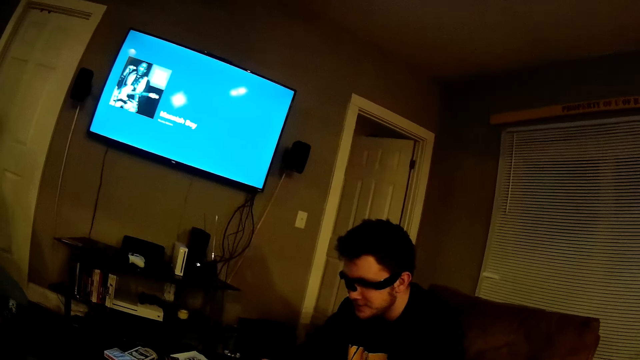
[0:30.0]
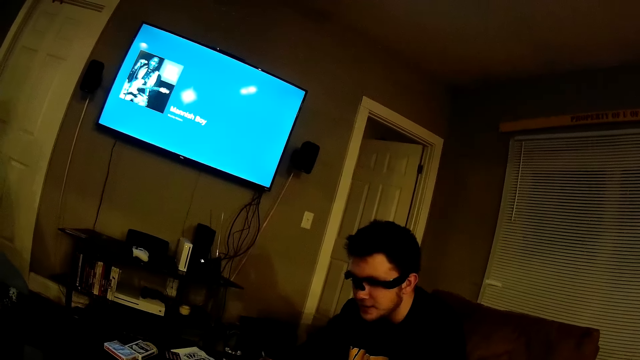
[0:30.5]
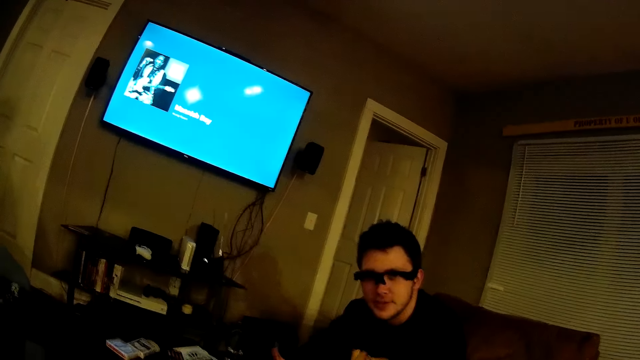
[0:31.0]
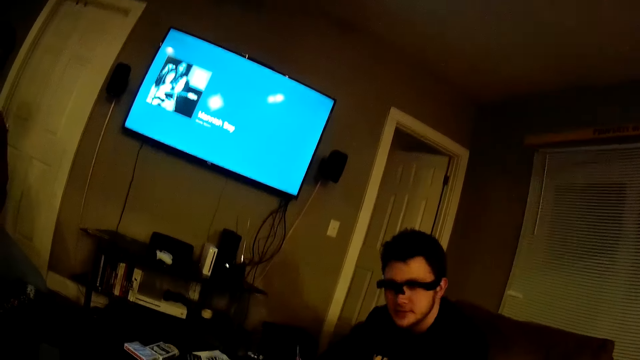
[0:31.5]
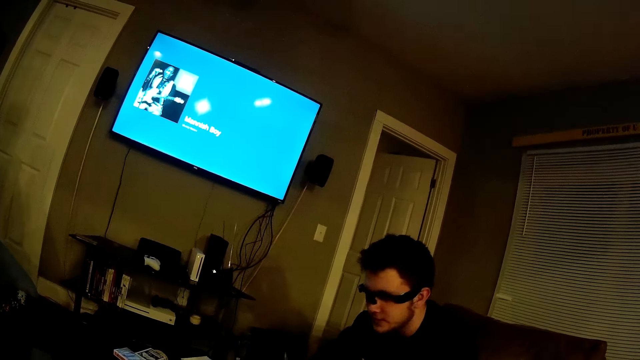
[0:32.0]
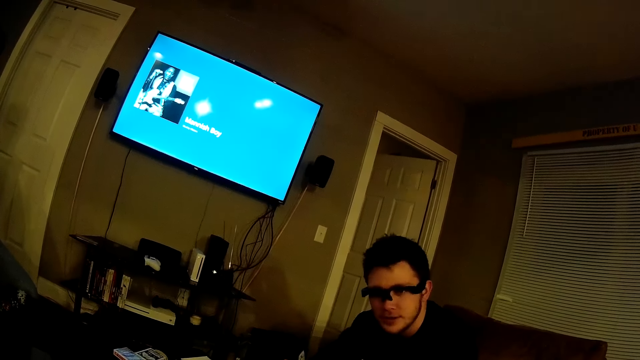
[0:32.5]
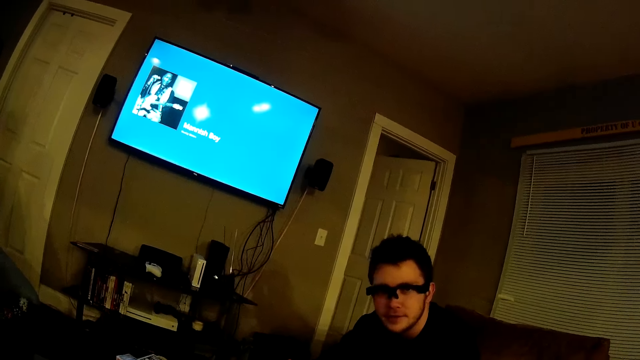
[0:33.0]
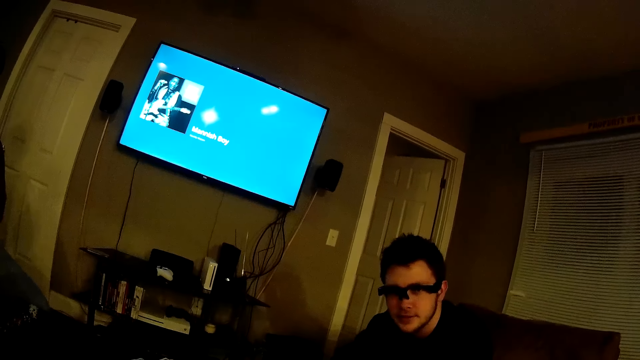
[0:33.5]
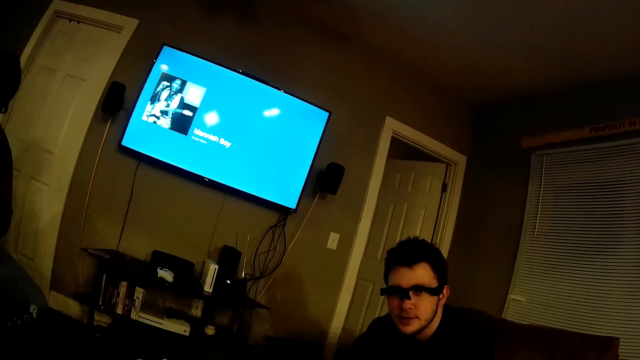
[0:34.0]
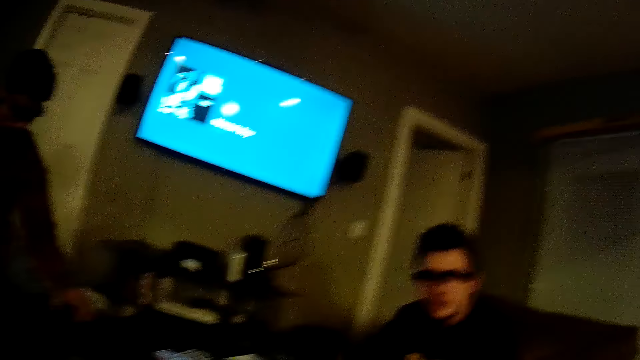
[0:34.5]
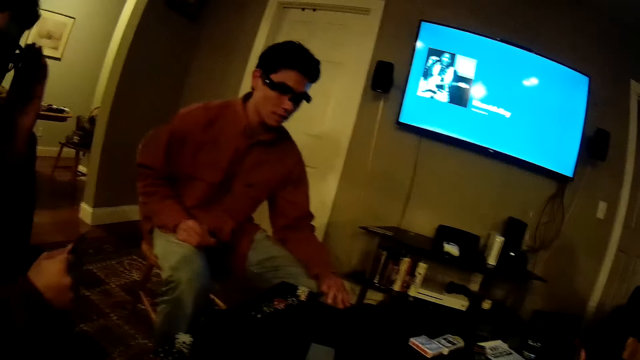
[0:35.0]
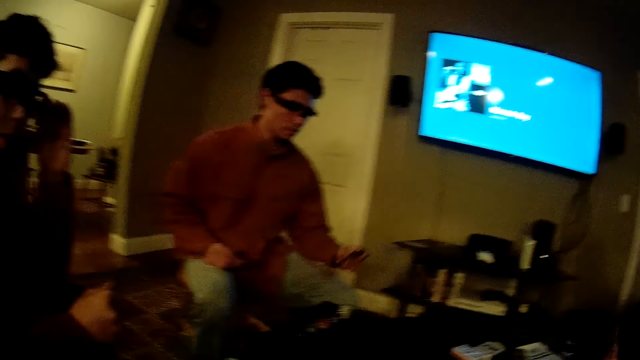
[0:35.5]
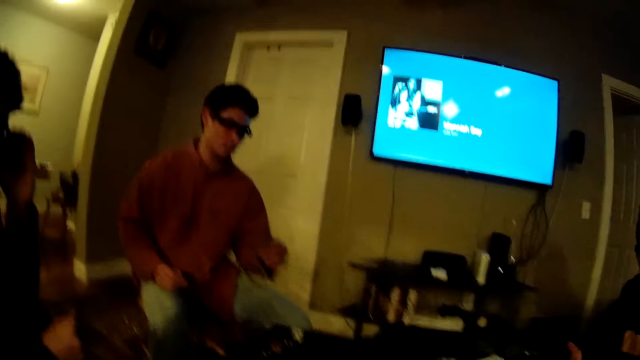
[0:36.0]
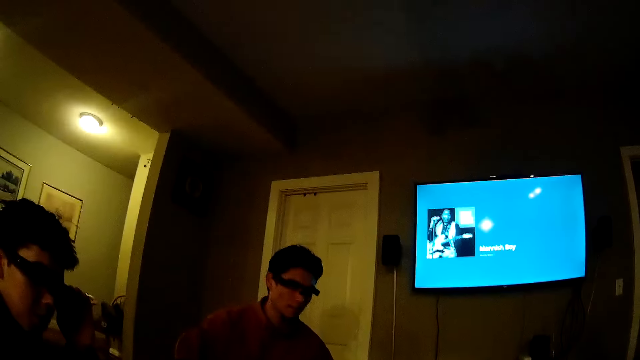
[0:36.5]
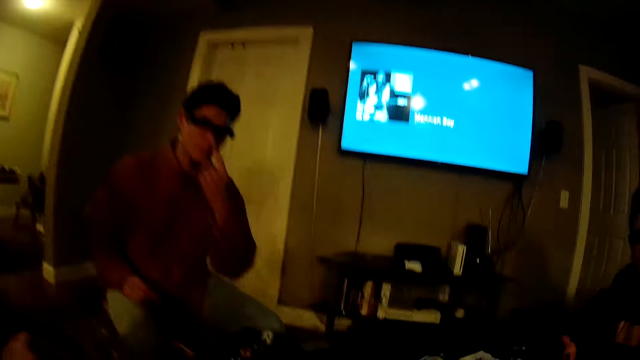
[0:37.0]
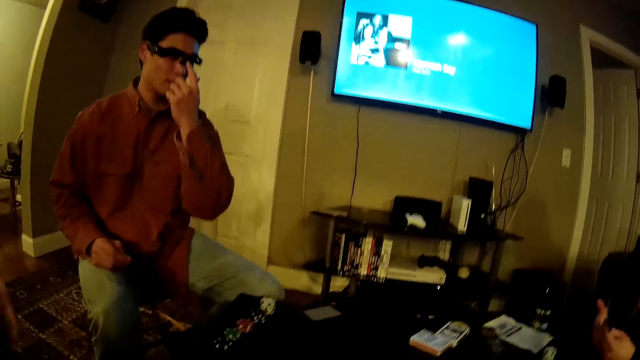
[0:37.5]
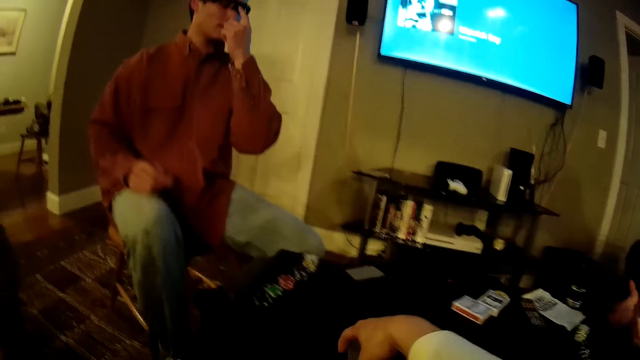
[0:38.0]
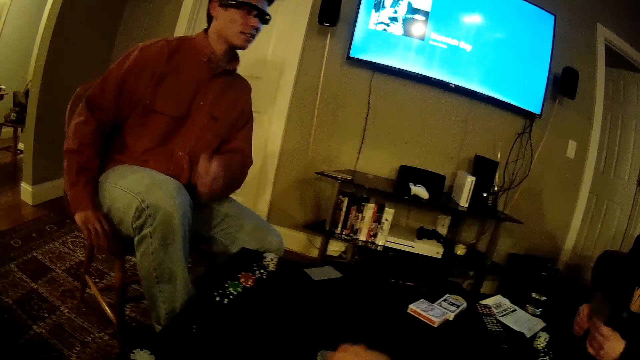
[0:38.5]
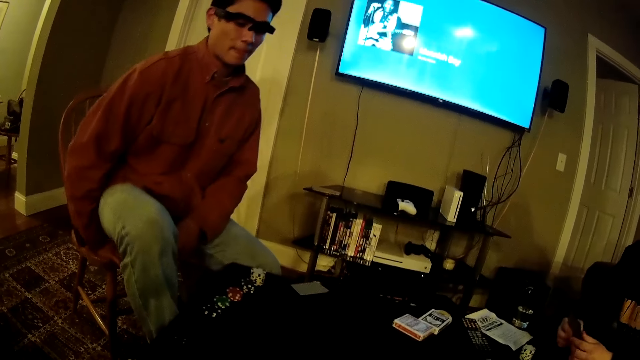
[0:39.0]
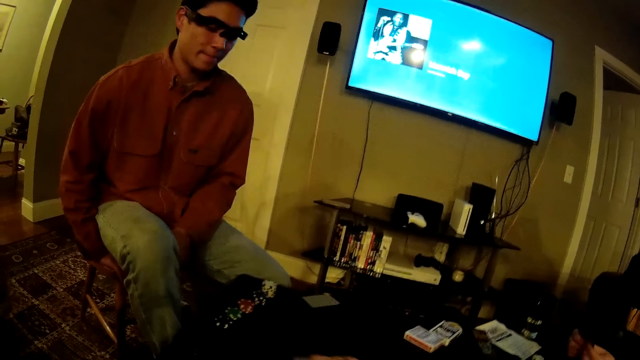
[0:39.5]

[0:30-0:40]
A man drops some cards on the table with his right hand. He picks the cards from the table with his right hand. He touches the spectacles. The camera wearer draws some cards on the table closer with his right hand.

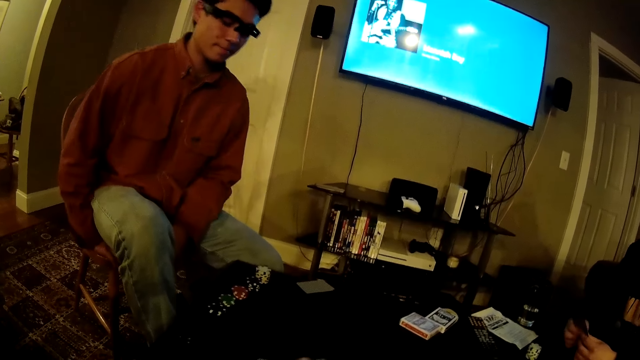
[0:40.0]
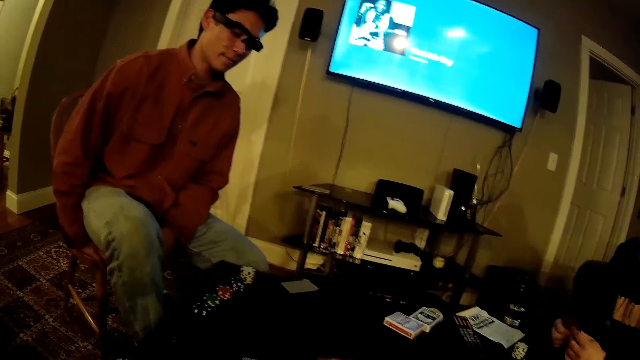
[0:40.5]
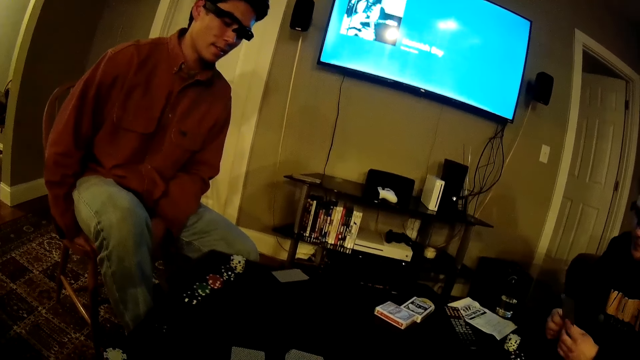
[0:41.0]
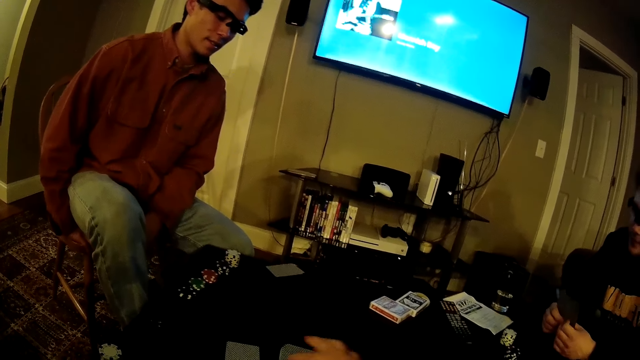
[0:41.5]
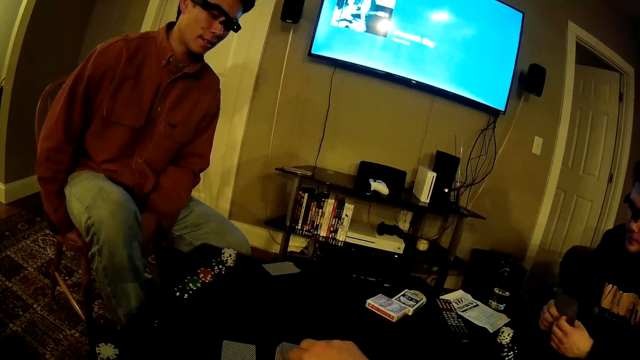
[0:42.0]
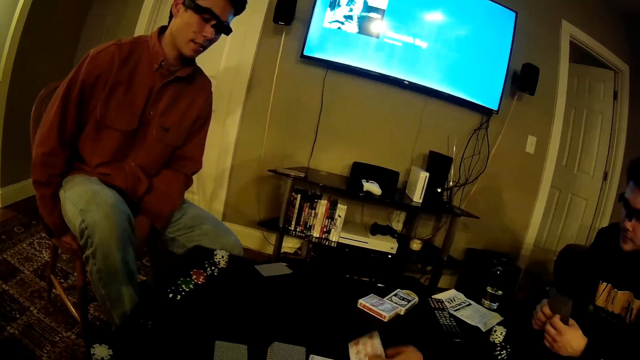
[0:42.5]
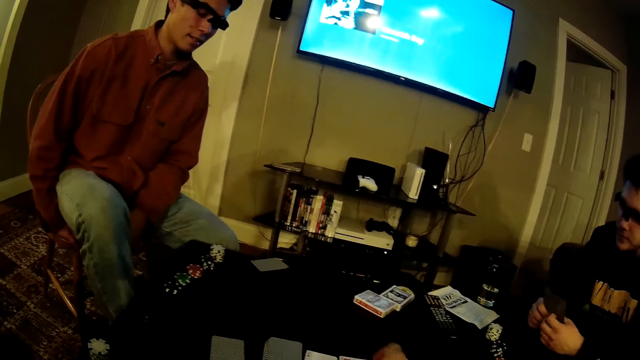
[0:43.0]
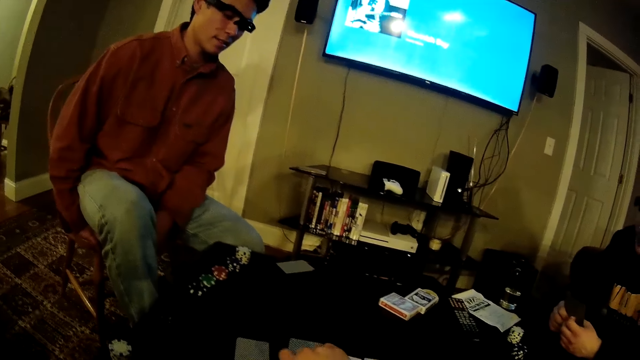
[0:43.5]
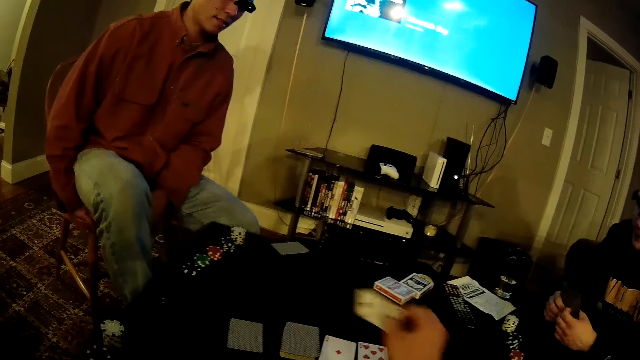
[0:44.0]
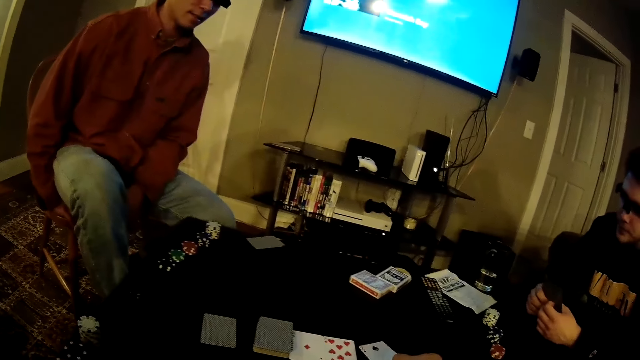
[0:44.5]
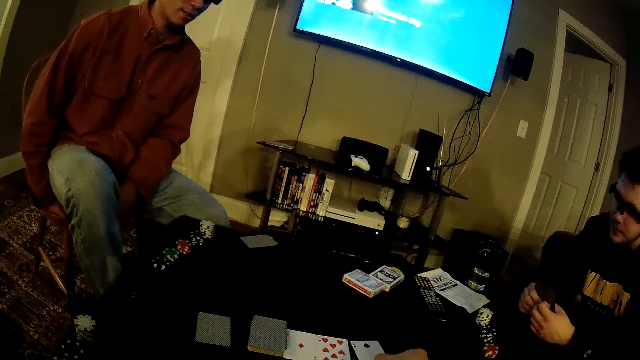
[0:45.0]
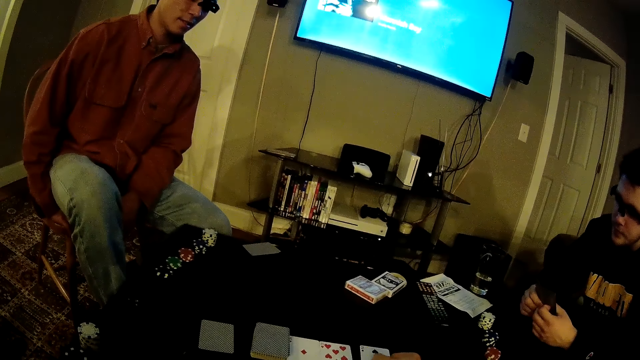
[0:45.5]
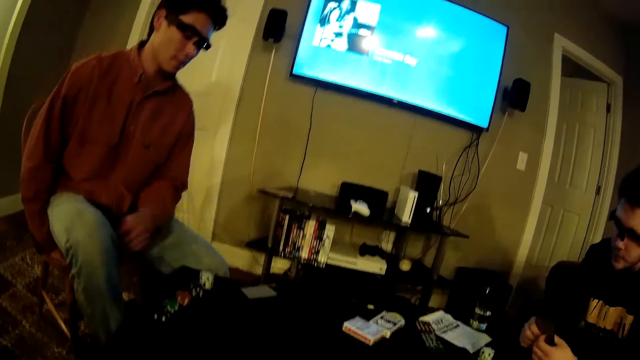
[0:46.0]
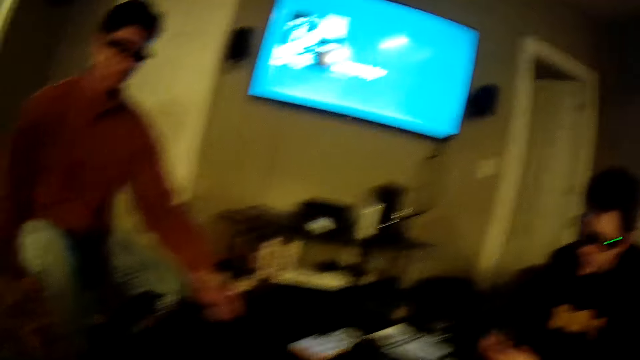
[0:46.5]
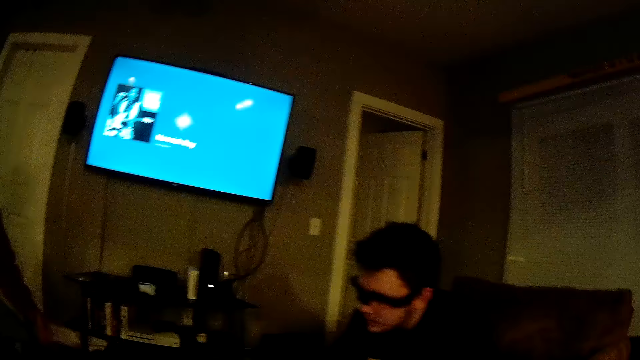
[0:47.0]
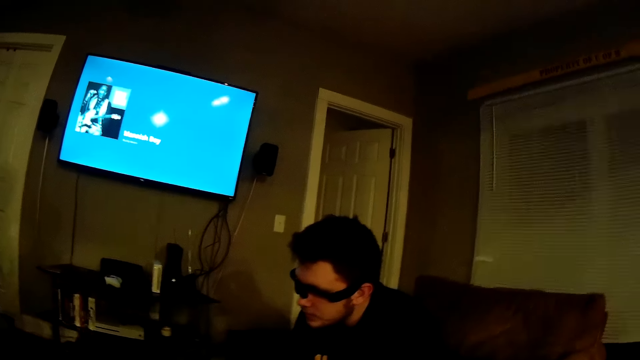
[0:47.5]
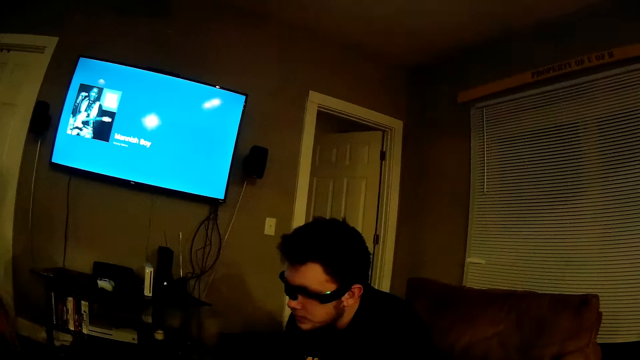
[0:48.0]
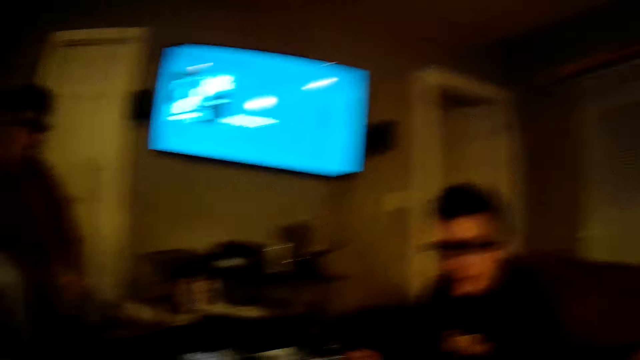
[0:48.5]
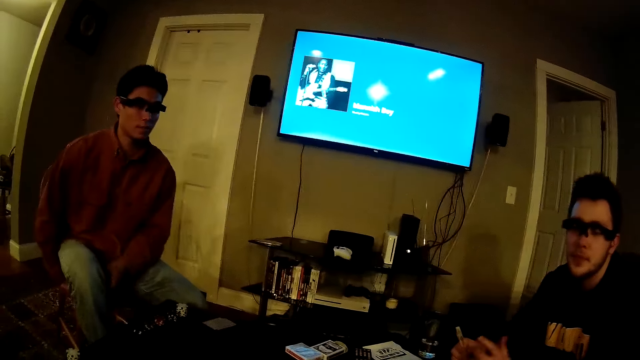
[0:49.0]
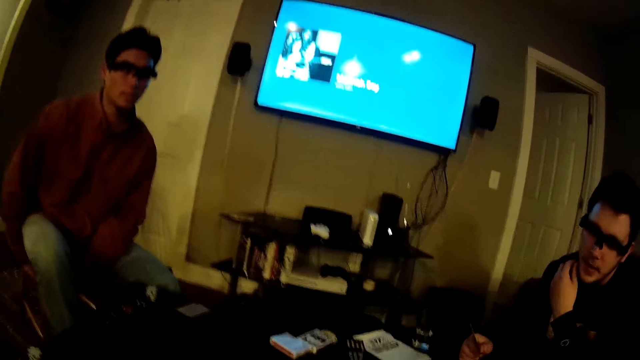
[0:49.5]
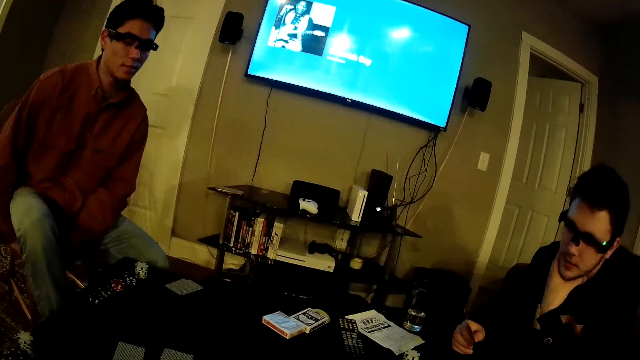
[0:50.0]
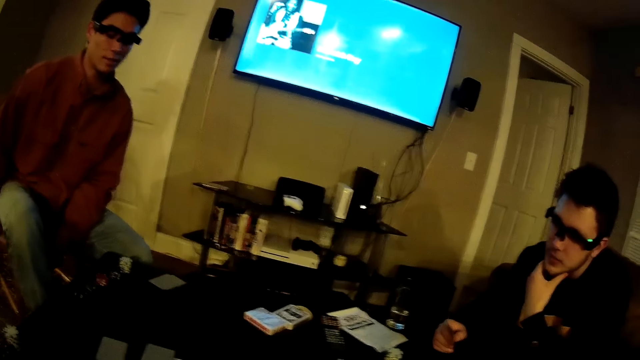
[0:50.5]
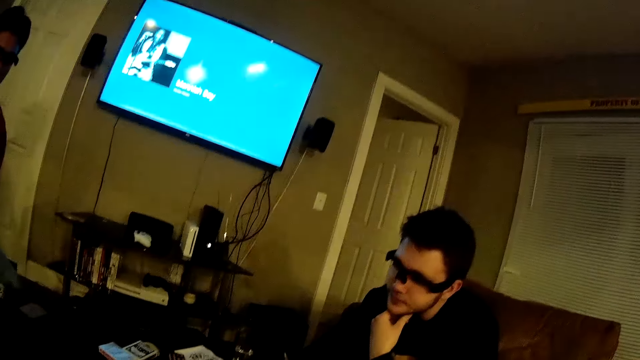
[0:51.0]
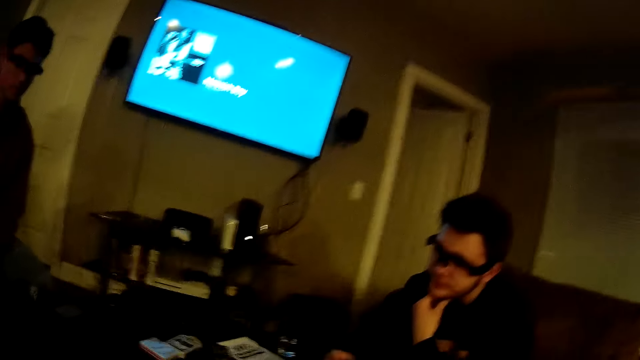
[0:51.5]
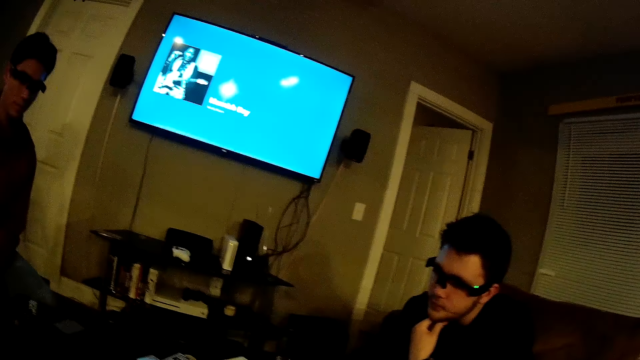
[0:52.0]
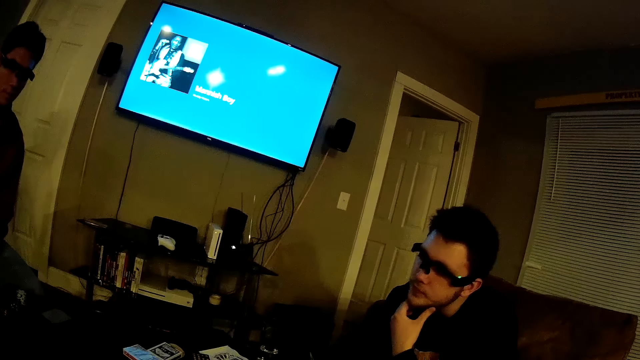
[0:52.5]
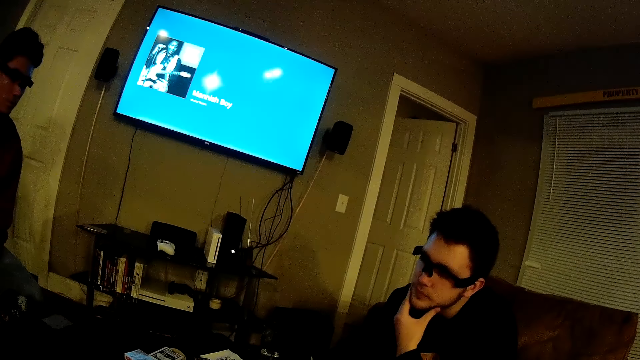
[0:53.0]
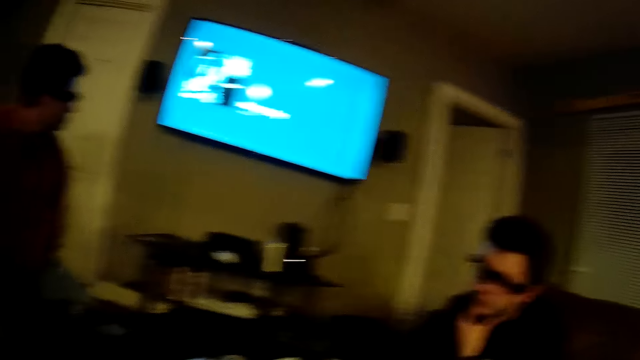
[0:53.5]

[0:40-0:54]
The camera wearer removes a card with his right hand from the pile of cards. He places the card on the table with his right hand. He arranges the cards on the table. He removes a card with his right hand from the pile of cards. He places the card on the table with his right hand. He removes a card with his right hand from the pile of cards. He places the card on the table with his right hand. He speaks to a man. Another man takes the card from the table. The first man speaks to the camera wearer. A third man touches his cheek.
